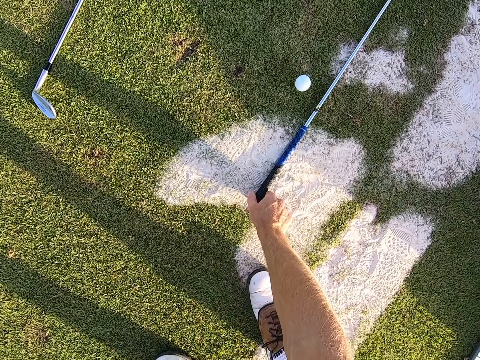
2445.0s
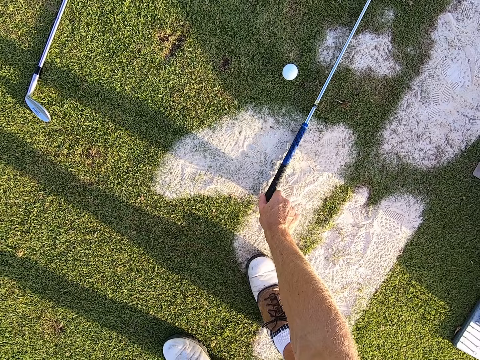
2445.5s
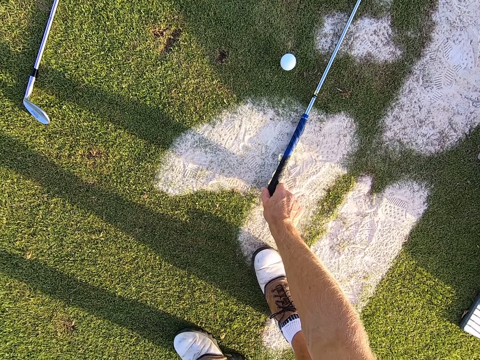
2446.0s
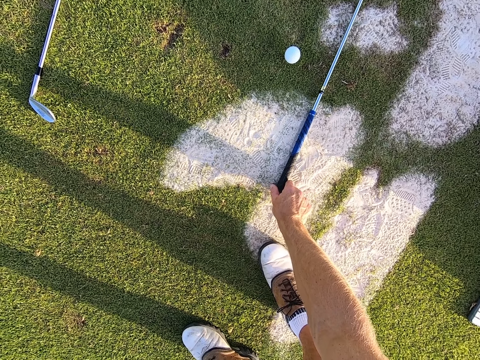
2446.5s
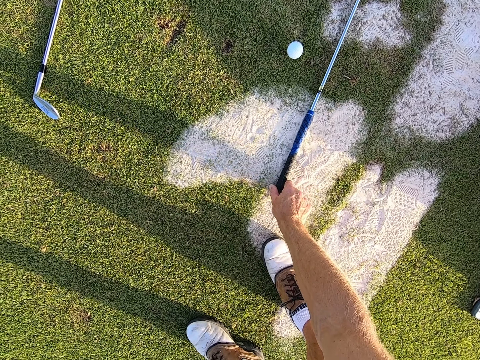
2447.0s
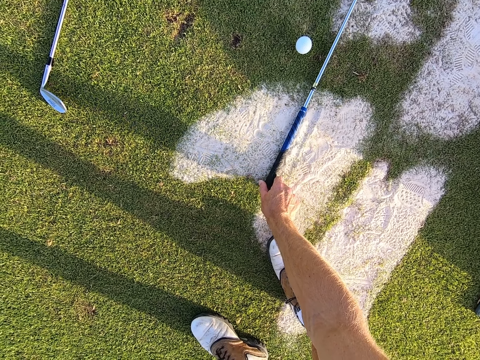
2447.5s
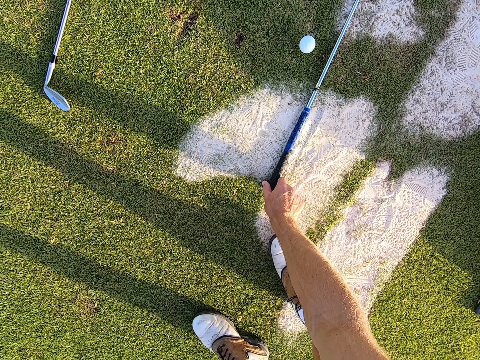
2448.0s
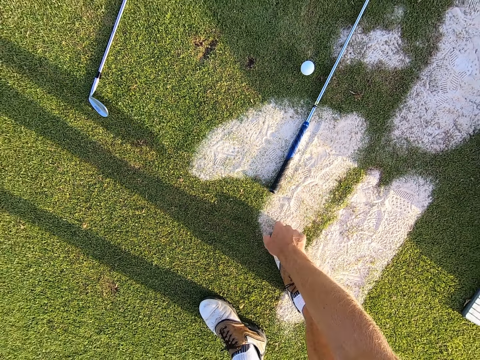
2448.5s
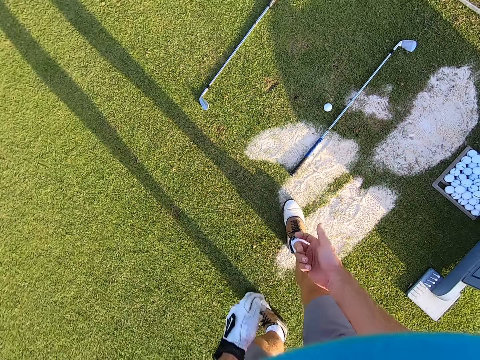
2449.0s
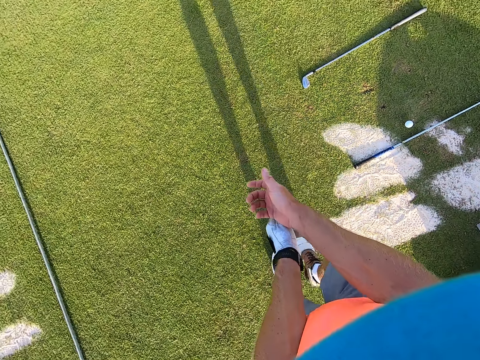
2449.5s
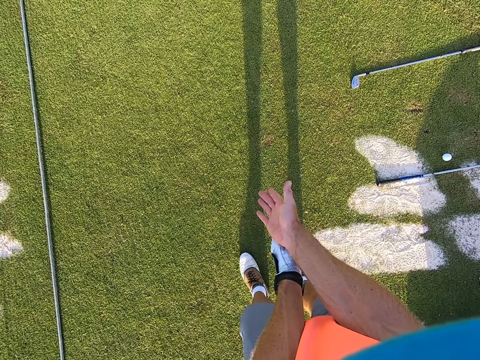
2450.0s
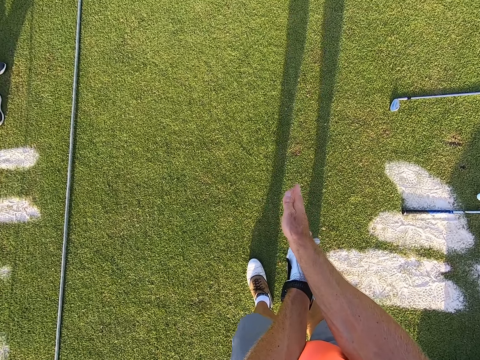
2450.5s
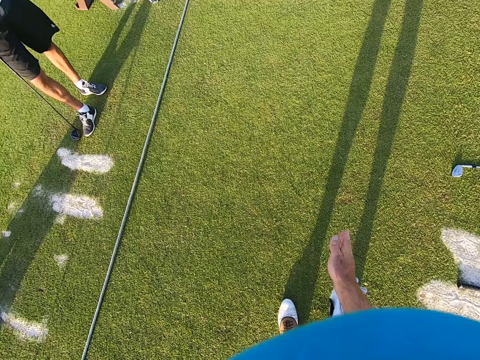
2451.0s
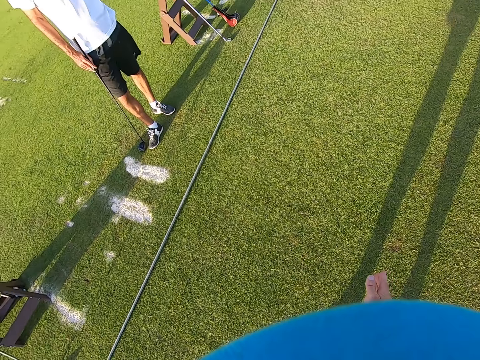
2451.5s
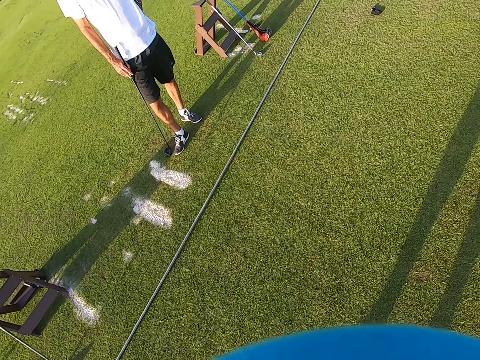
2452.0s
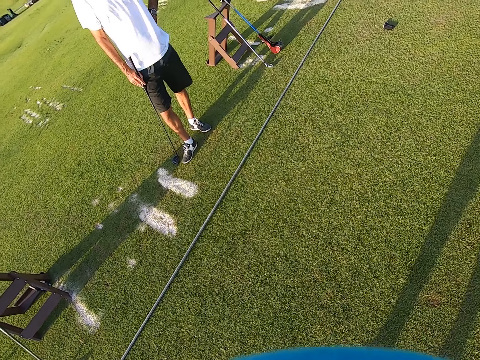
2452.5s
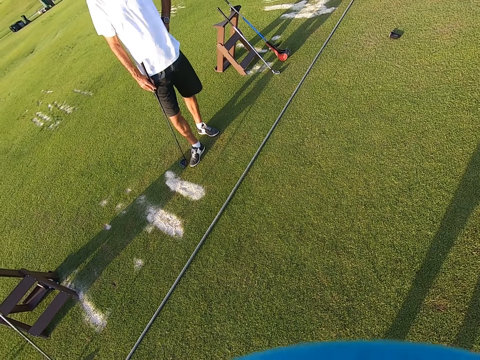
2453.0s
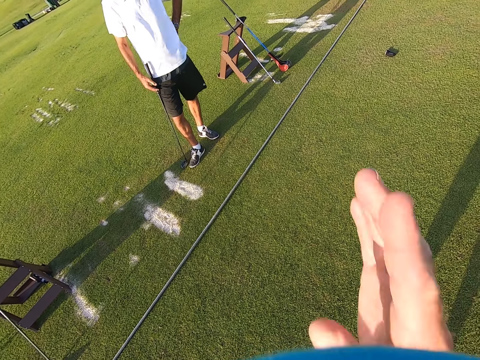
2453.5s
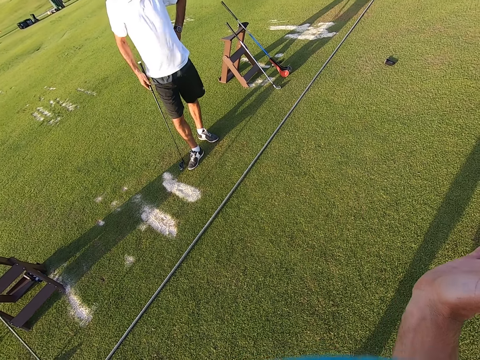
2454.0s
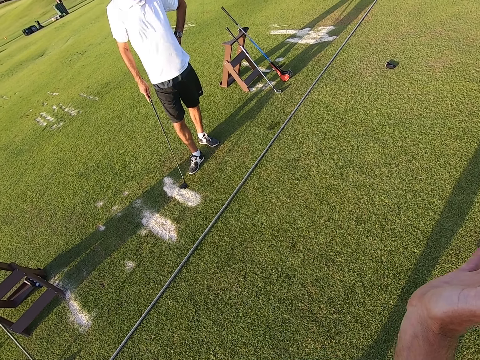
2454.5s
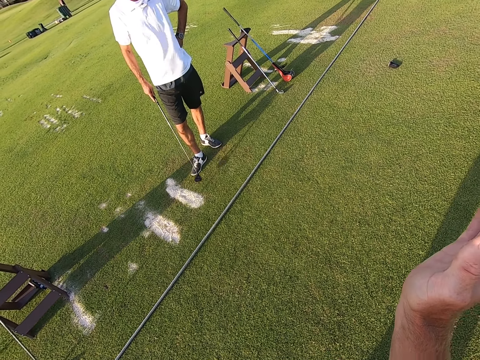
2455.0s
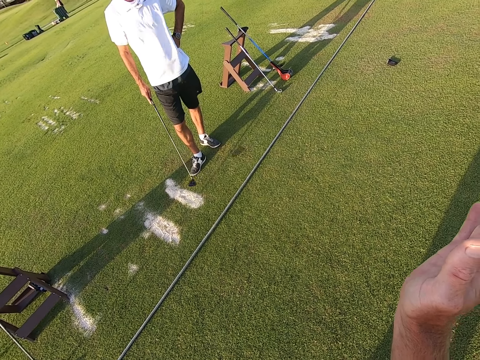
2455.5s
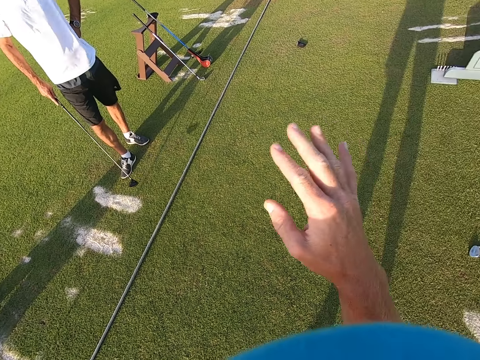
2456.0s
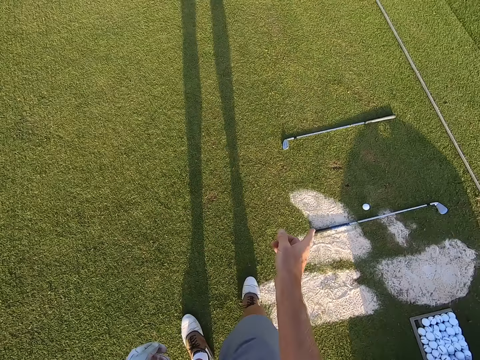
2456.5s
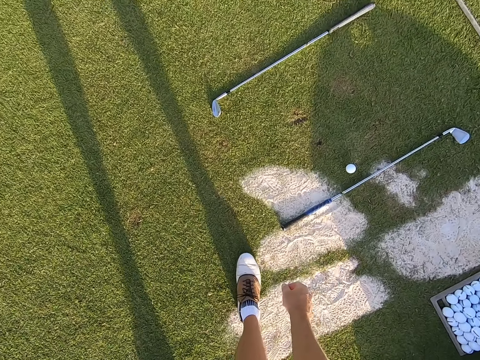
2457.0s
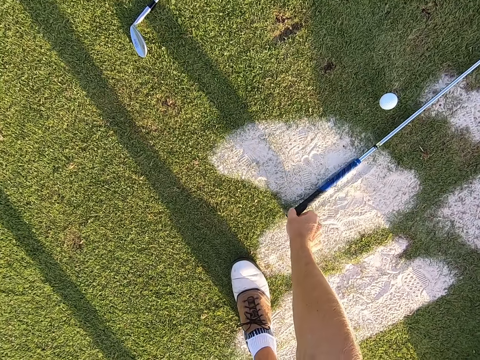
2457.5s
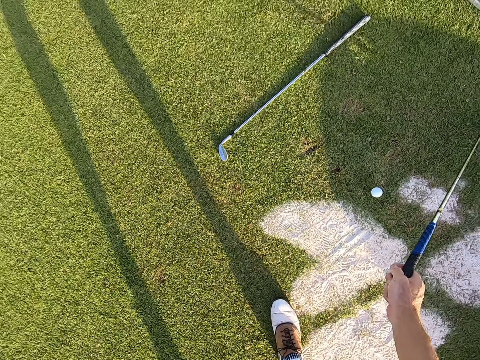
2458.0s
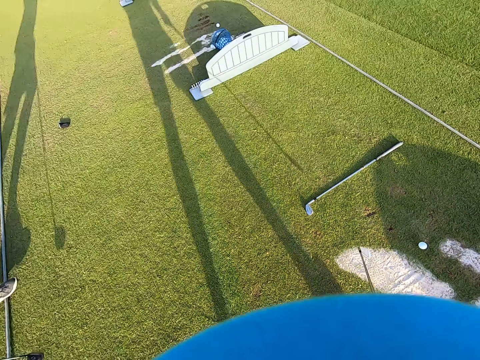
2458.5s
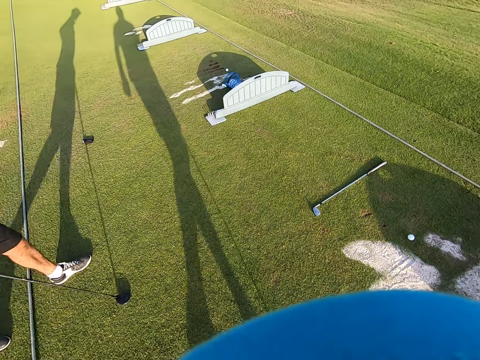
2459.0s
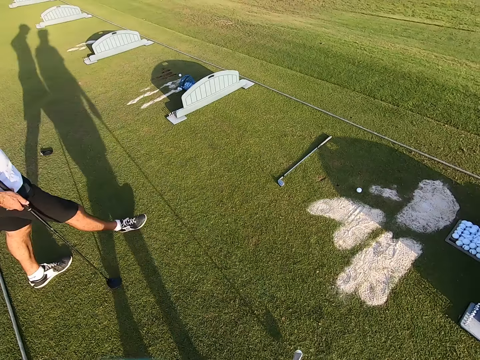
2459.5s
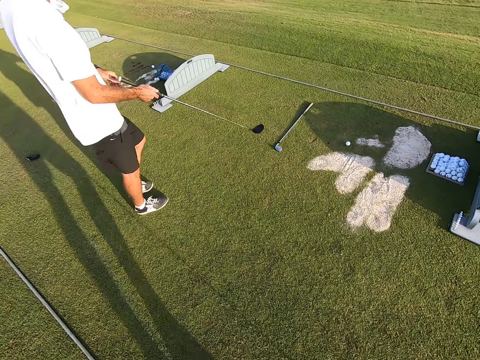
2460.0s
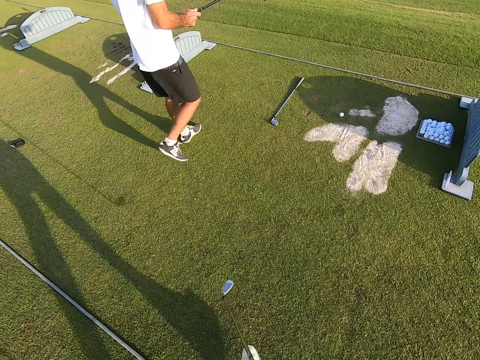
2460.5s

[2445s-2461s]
The camera wearer moves the golf stick on the ground. They move the legs. They talk with hand signs to a person. They look around the field and move the leg. They pick up the golf stick on the ground. The person walks around.

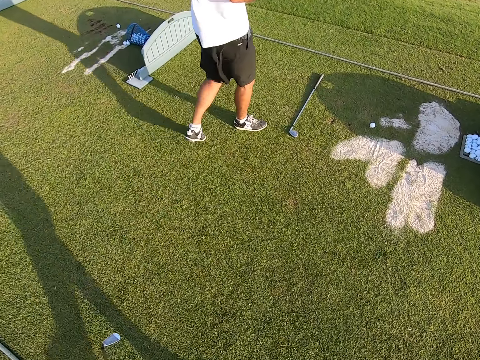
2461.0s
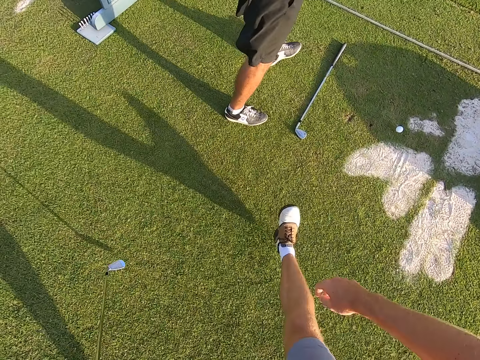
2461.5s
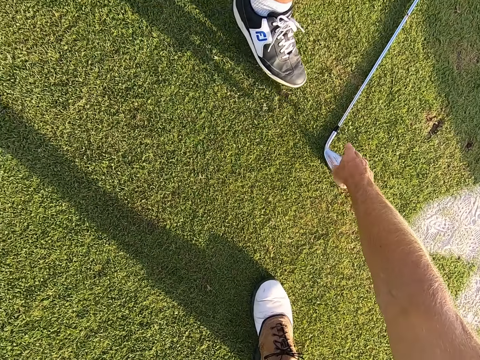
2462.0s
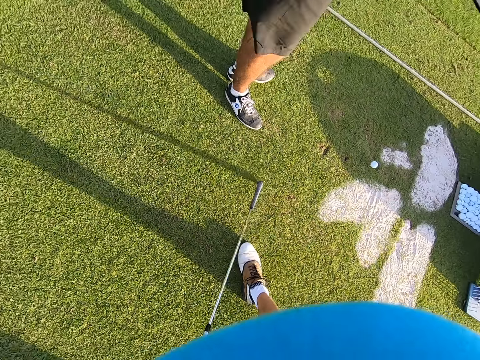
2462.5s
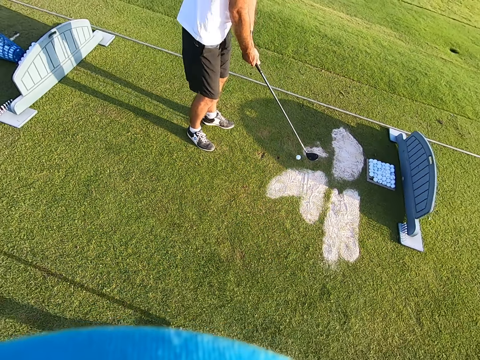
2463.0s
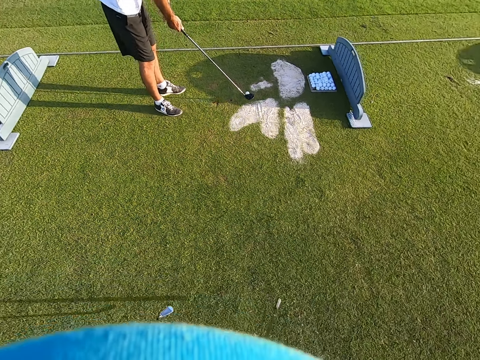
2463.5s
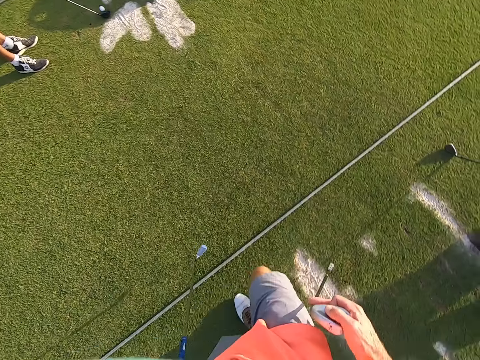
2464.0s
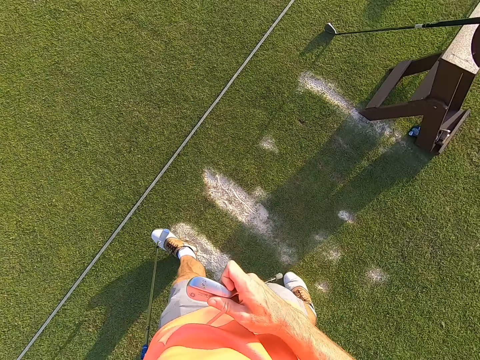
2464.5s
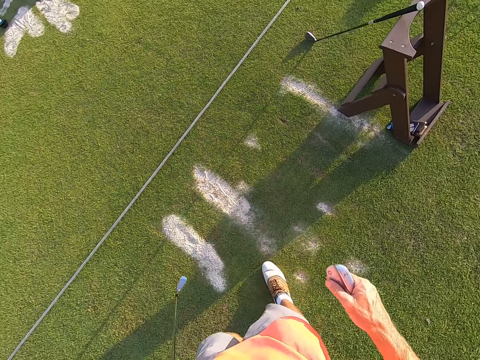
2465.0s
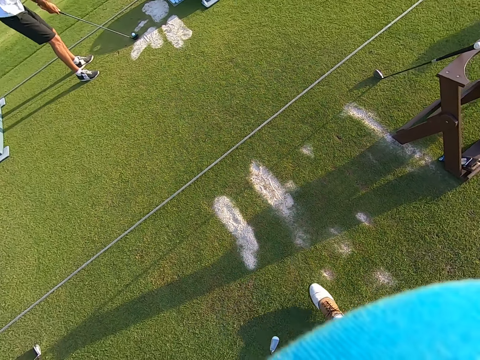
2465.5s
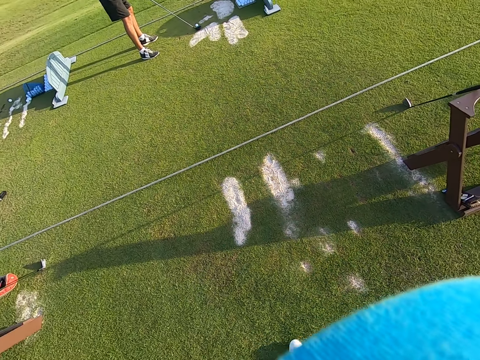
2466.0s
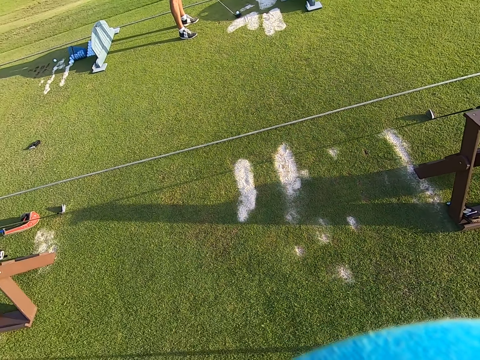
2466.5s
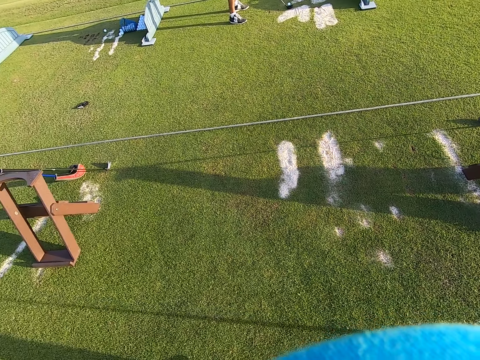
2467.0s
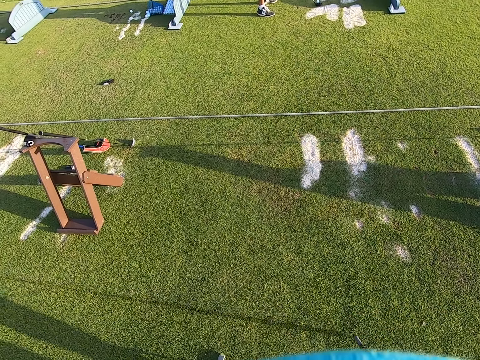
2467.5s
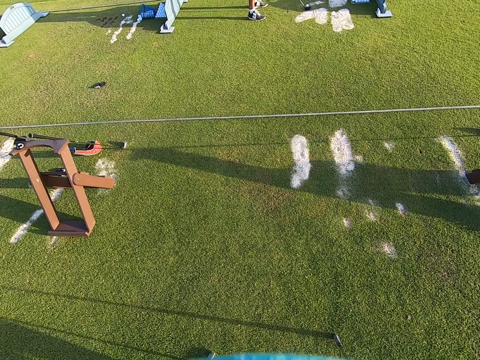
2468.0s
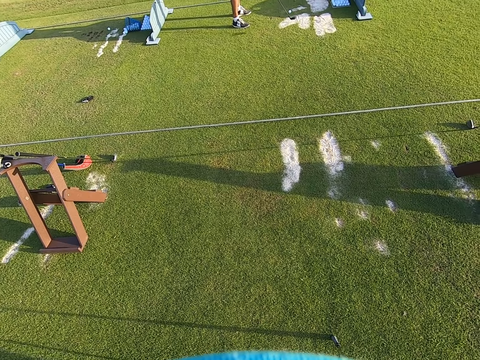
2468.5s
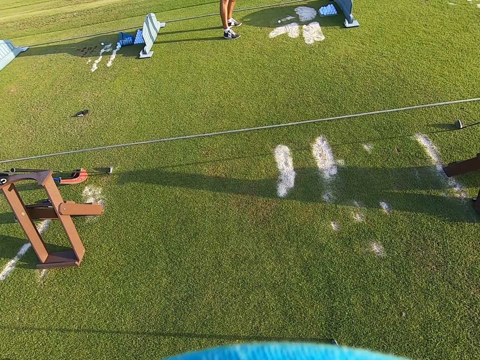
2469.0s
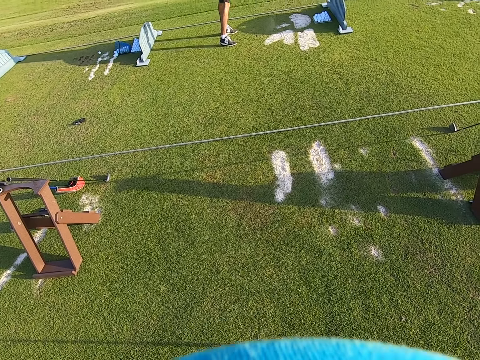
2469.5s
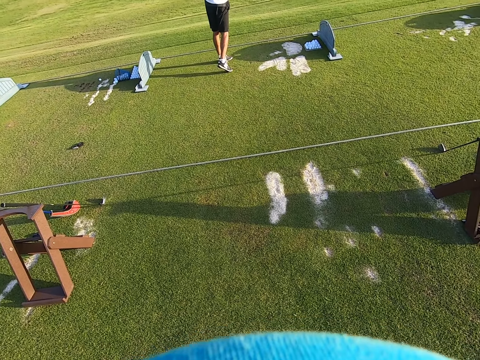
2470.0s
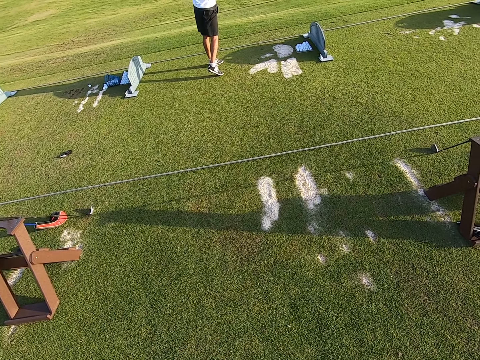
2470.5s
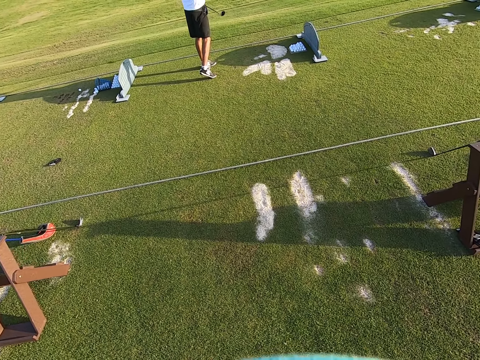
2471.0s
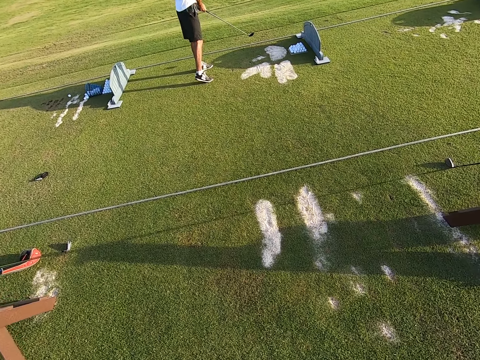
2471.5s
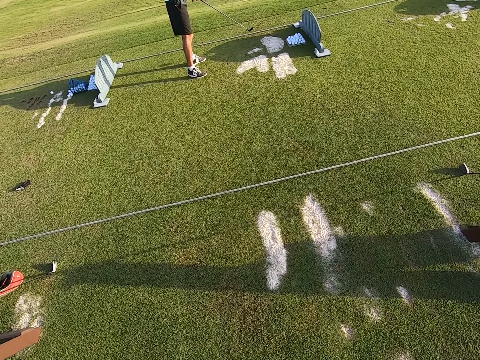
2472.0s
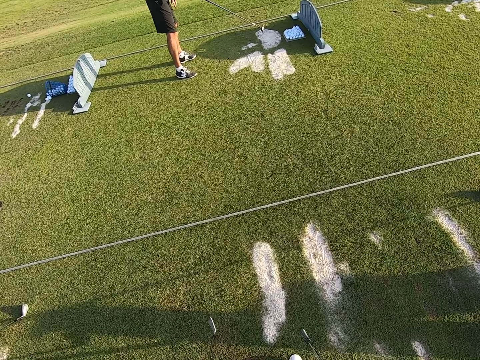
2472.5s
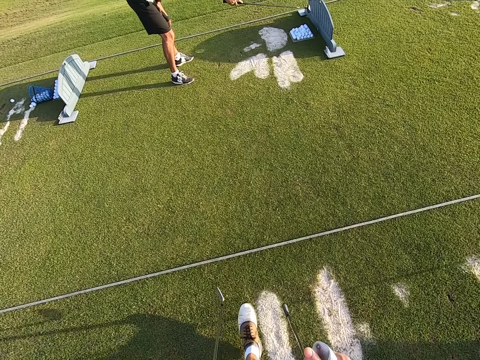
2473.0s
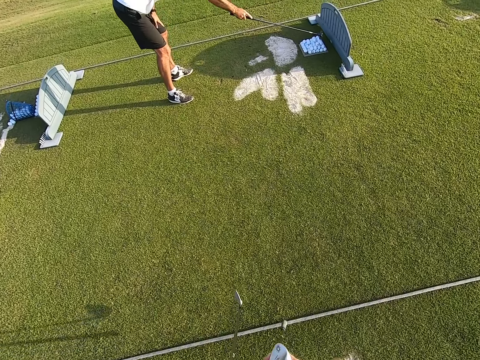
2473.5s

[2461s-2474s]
The camera wearer walks around. They pick up the golf stick on the ground. They move the leg. They stare around. A person moves the golf stick. The person plays the game. The camera wearer walks around.
